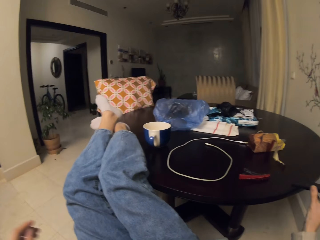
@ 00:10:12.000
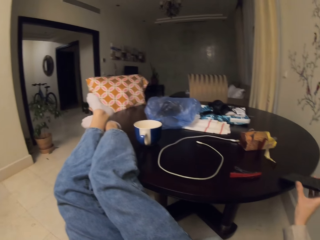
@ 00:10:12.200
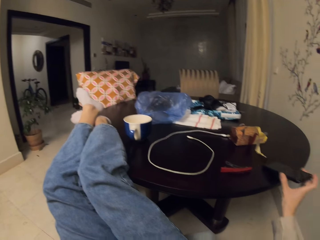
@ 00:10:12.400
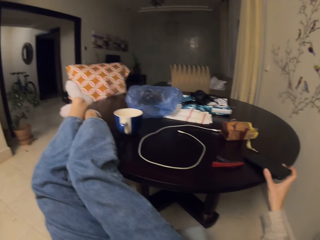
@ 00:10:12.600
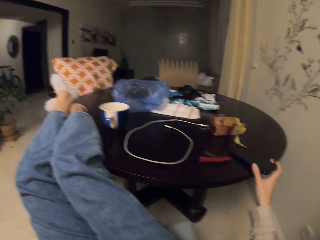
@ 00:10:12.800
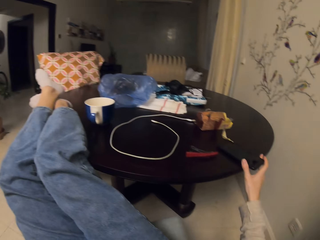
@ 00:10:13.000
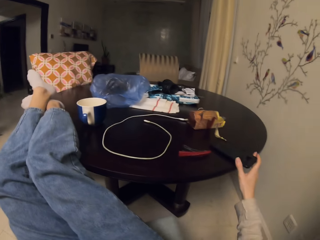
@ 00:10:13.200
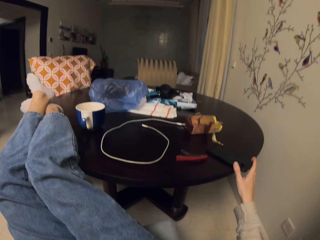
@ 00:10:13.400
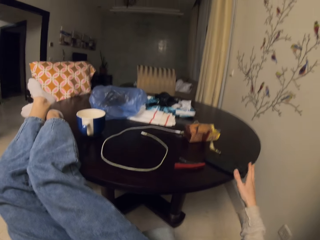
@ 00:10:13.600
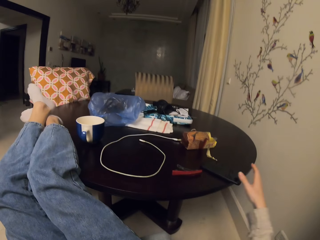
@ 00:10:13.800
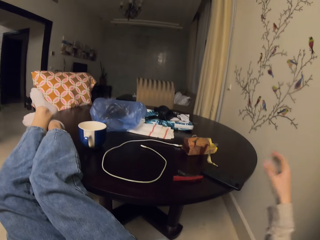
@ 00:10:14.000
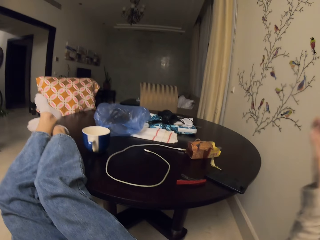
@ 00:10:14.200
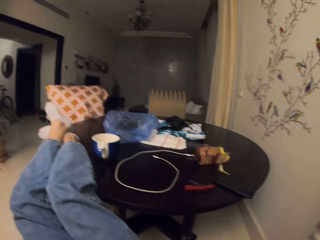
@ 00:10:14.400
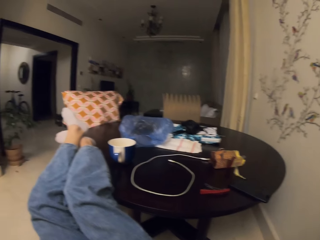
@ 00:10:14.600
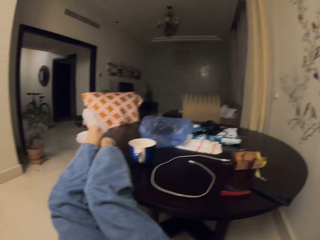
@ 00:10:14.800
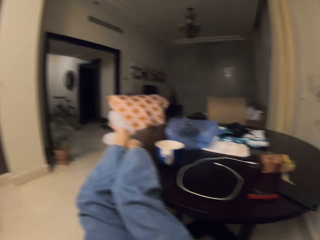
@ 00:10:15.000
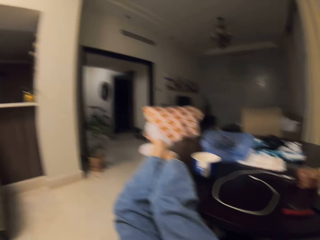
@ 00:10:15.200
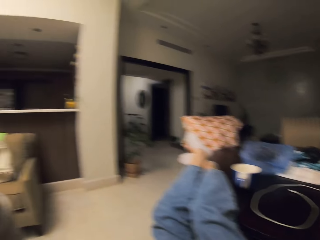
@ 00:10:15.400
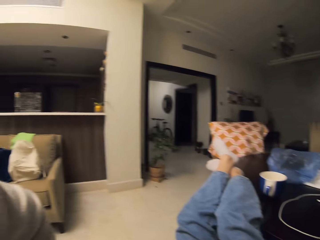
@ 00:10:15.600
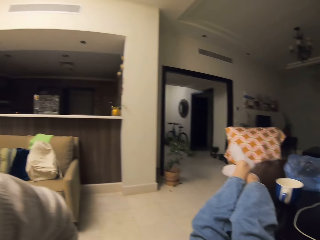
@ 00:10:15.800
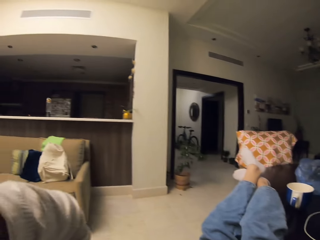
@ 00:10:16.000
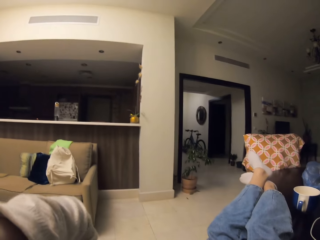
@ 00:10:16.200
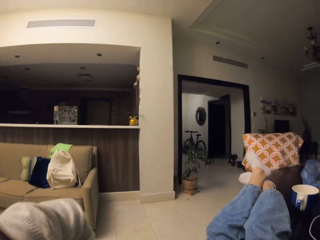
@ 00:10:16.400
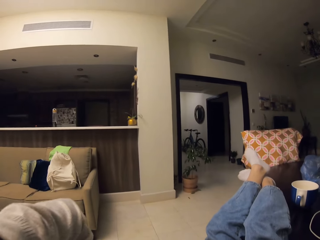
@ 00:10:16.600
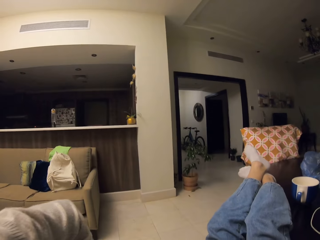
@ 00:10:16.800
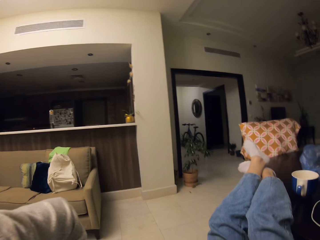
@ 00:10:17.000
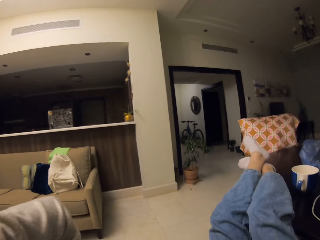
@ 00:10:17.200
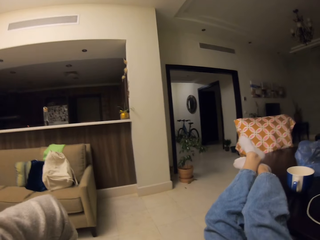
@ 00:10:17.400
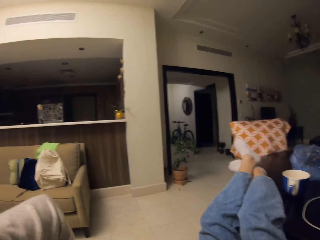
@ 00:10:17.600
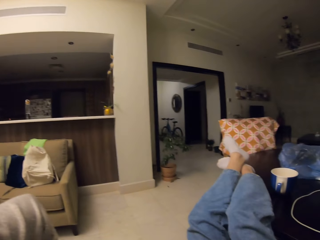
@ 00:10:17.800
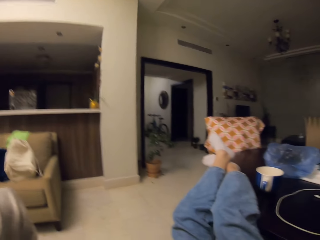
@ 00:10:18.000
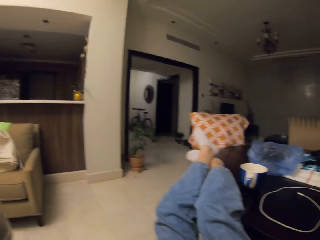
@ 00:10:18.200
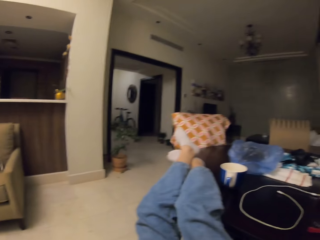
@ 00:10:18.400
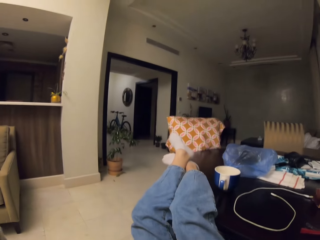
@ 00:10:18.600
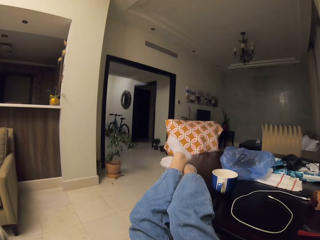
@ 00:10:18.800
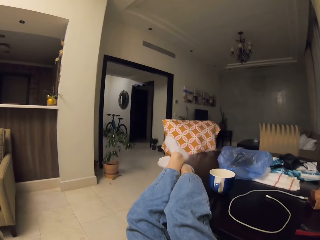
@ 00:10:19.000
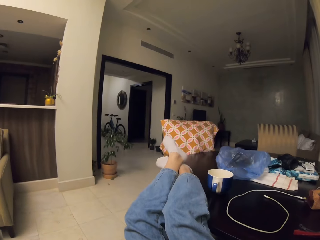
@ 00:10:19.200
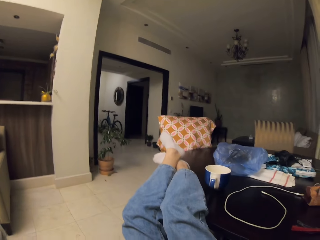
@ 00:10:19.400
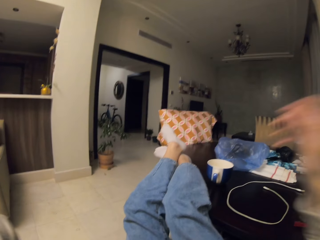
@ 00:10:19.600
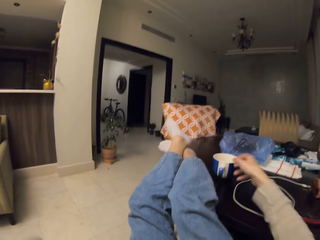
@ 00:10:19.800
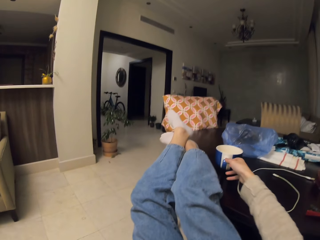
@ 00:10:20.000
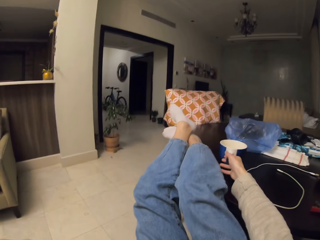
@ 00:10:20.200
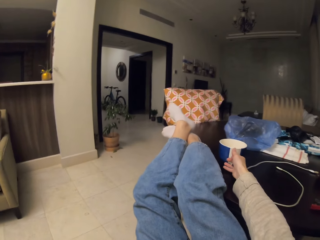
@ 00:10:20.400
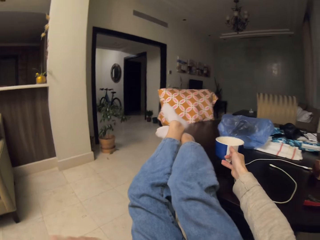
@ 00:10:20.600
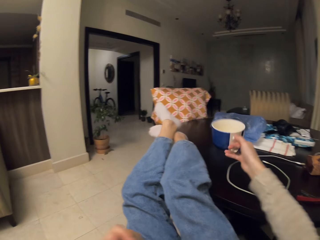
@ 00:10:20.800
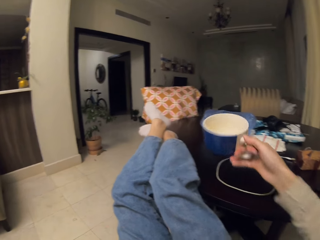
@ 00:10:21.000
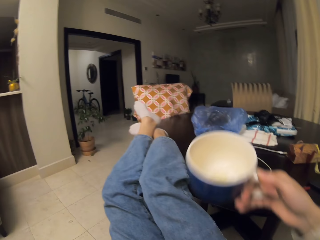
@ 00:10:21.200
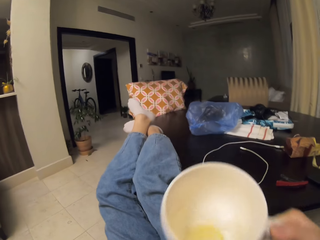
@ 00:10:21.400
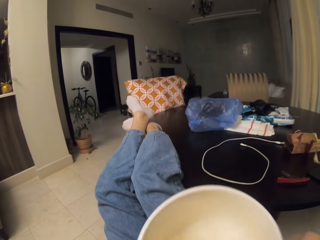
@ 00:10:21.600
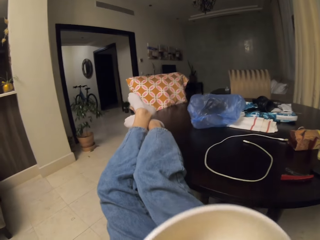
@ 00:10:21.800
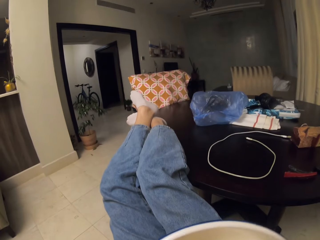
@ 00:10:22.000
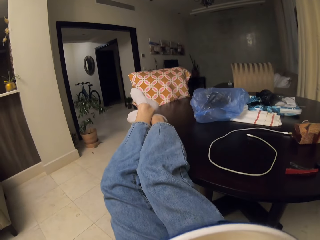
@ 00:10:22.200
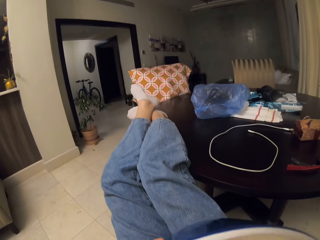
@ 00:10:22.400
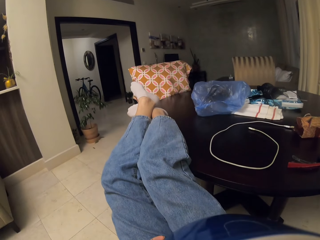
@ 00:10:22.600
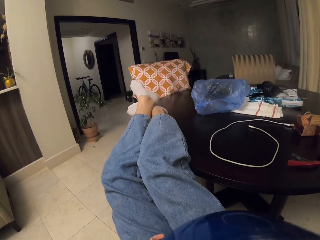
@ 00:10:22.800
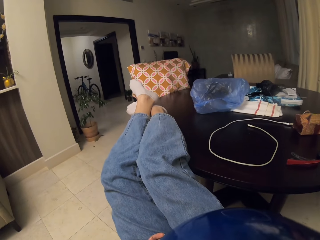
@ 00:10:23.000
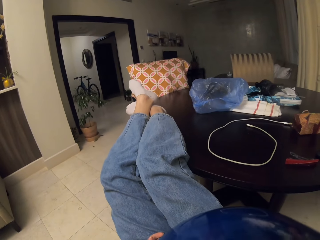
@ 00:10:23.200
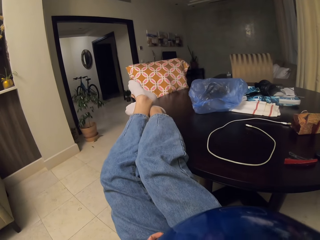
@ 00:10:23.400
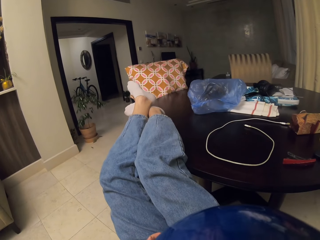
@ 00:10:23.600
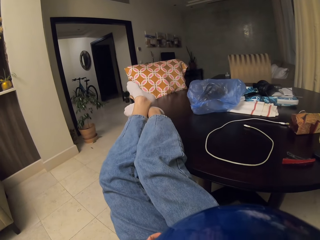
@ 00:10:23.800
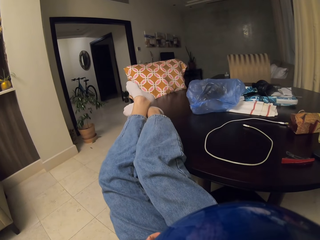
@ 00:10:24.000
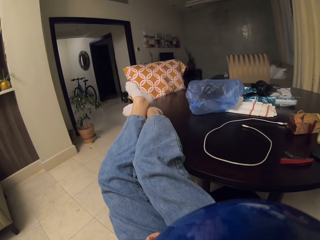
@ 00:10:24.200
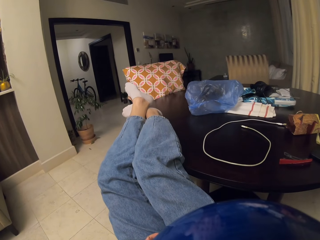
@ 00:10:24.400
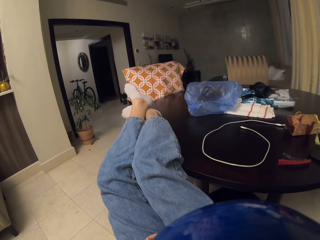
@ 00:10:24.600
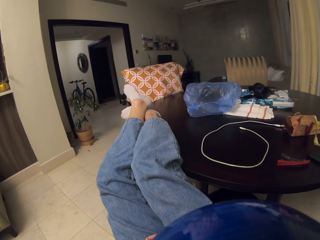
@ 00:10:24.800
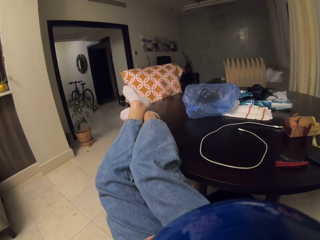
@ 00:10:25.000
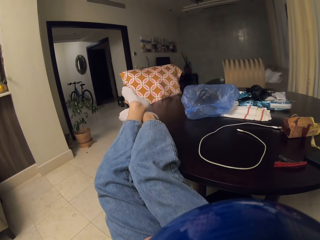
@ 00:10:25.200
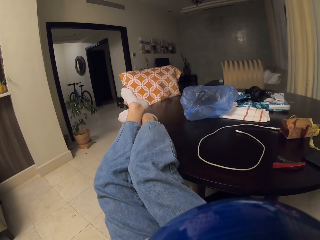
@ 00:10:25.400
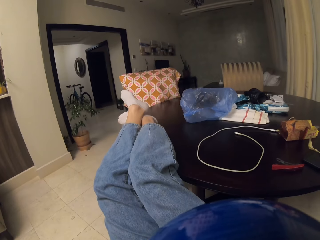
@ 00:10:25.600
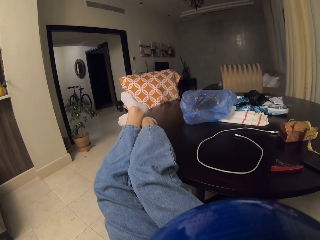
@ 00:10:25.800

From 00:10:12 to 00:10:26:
The camera wearer places the phone on the table. They look around the house. They grab the mug. They drink tea.

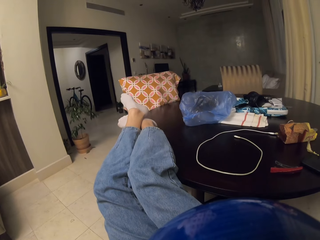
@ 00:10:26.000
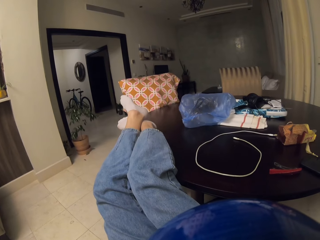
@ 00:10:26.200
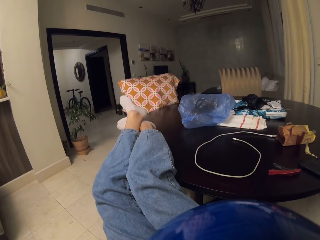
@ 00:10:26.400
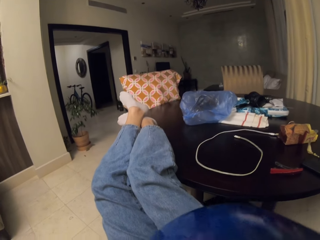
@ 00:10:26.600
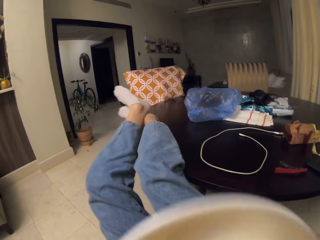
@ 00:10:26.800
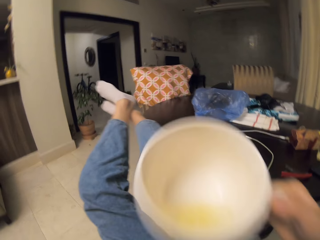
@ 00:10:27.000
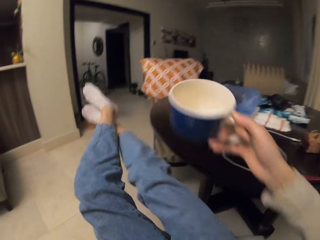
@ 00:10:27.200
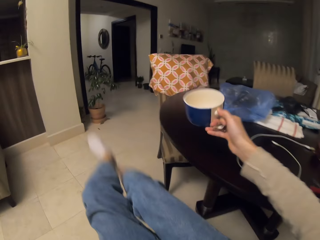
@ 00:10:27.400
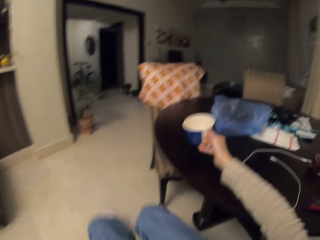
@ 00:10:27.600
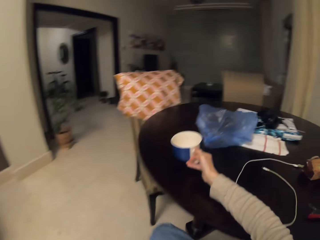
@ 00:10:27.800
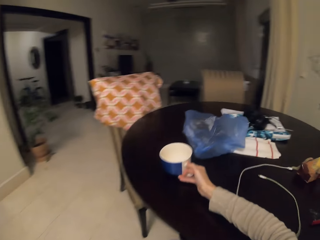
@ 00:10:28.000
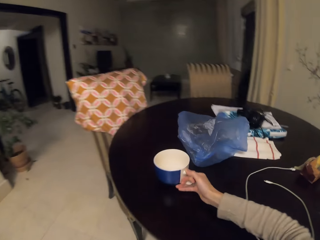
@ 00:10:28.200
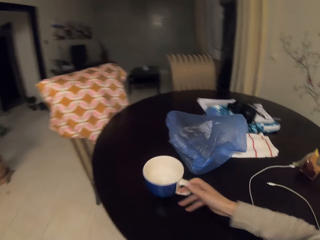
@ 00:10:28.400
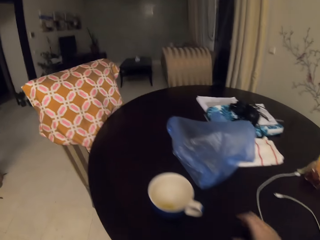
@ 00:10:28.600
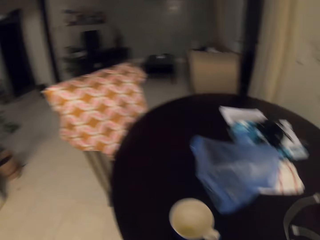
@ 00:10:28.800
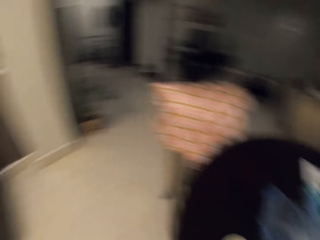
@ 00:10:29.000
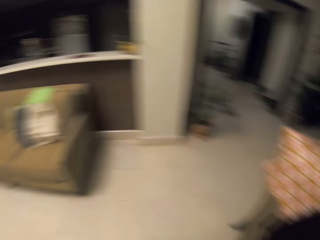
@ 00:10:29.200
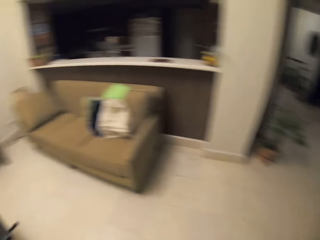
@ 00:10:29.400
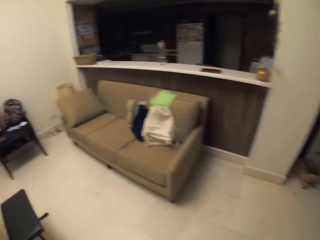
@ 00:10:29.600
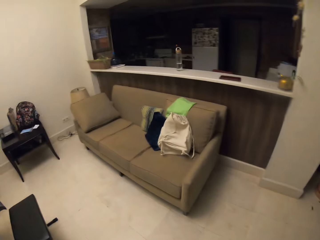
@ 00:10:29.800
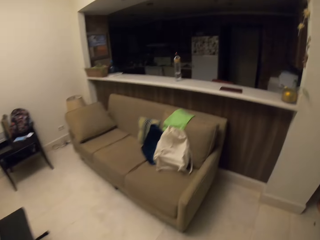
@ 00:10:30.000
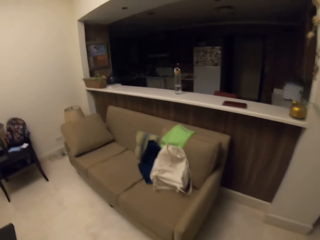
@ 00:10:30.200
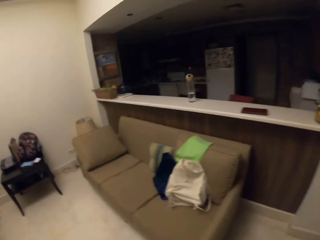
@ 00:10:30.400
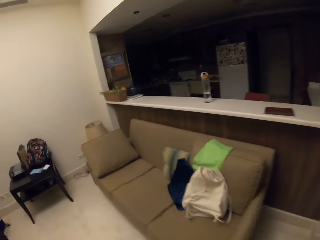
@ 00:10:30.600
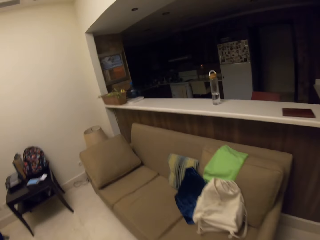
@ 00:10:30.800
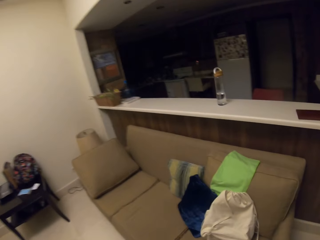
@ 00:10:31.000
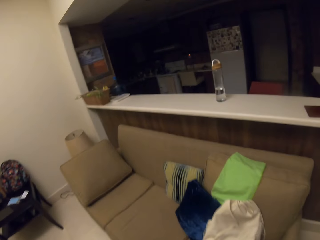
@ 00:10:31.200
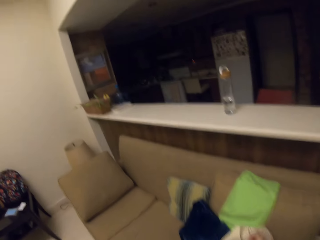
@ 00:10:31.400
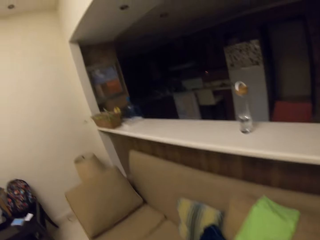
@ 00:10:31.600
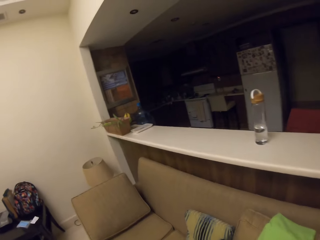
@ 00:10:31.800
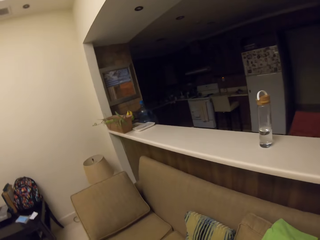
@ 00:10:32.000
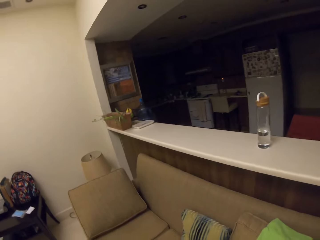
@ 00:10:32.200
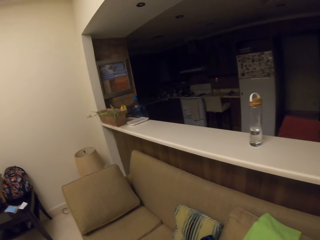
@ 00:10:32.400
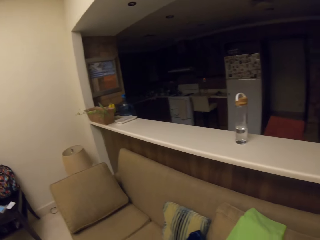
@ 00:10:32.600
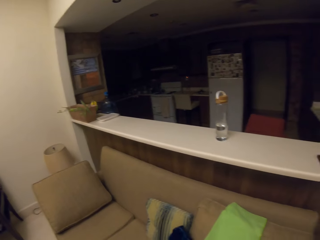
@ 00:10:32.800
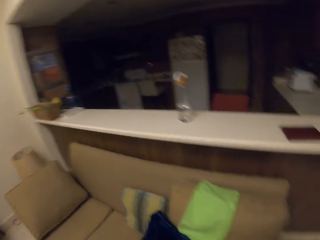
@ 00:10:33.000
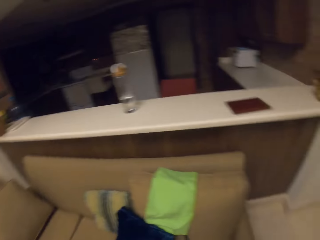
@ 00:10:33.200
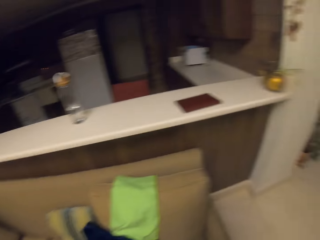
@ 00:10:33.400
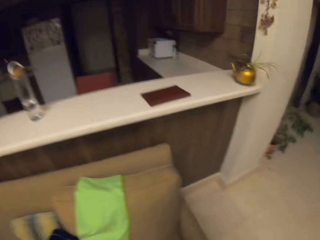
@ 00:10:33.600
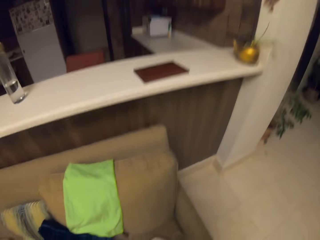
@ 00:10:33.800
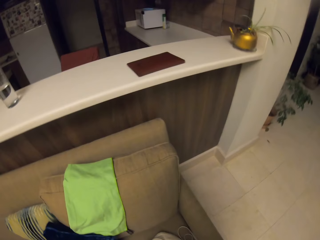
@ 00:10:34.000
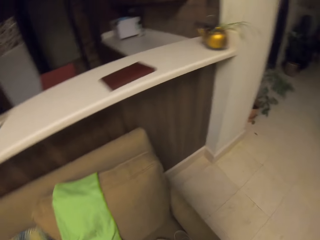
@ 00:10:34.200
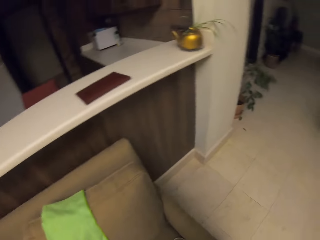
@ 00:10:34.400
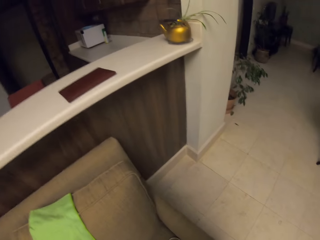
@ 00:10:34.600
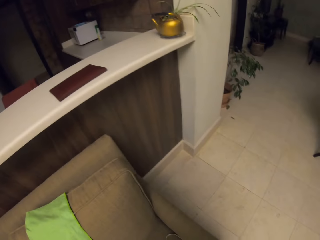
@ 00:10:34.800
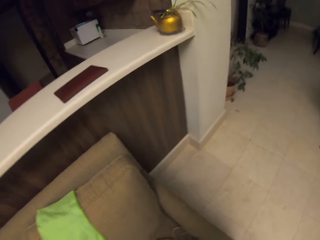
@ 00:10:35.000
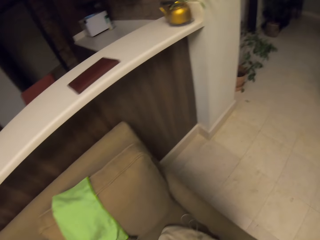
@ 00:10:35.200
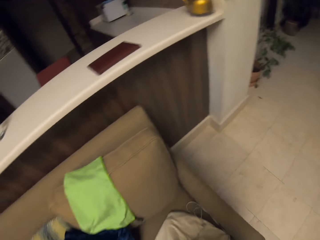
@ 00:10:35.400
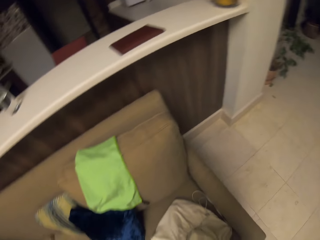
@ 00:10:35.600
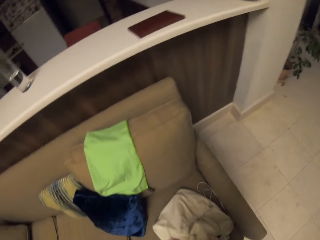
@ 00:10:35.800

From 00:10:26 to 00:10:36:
The camera wearer places the mug on the table. They place the legs on the floor. They walk in the room.
